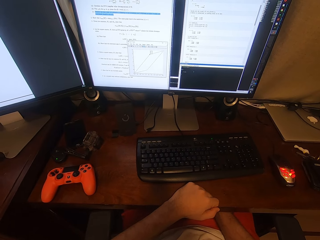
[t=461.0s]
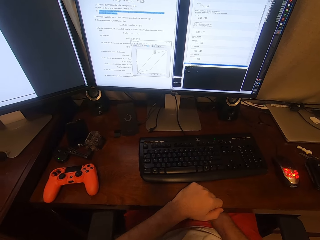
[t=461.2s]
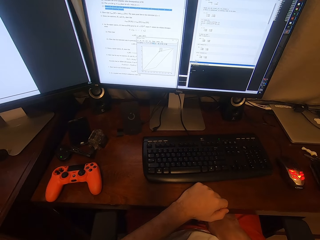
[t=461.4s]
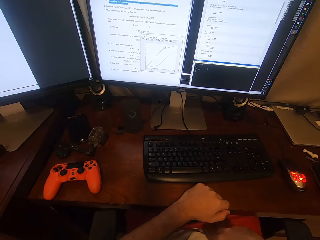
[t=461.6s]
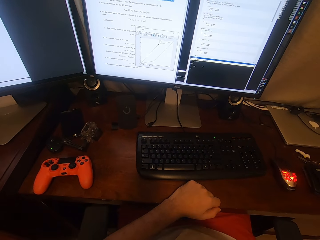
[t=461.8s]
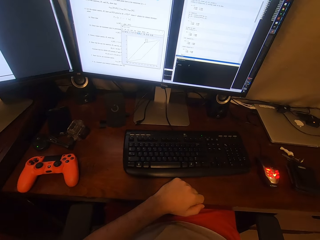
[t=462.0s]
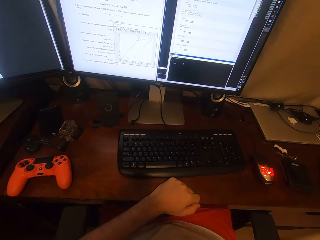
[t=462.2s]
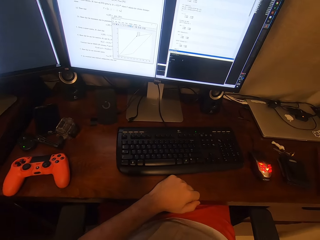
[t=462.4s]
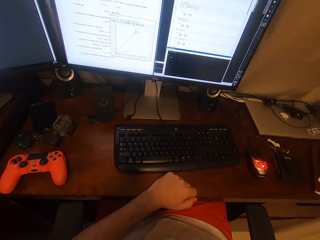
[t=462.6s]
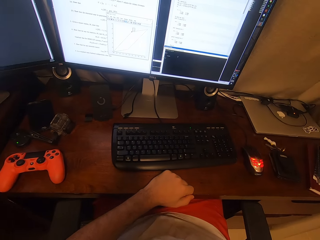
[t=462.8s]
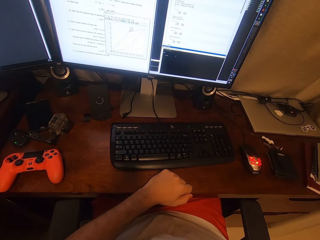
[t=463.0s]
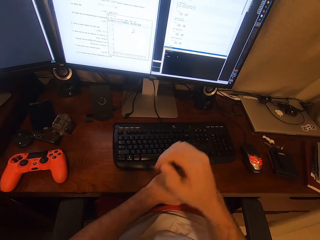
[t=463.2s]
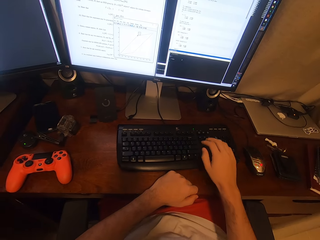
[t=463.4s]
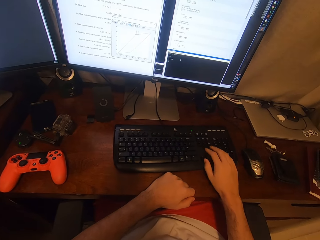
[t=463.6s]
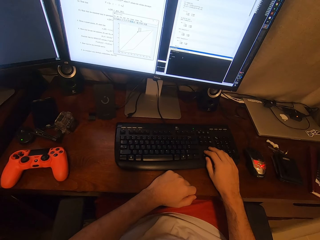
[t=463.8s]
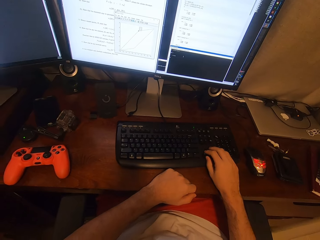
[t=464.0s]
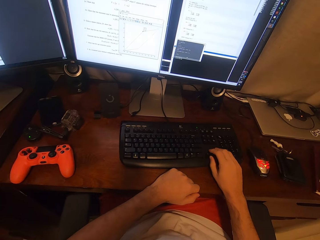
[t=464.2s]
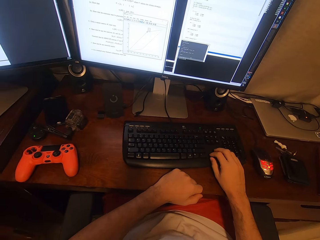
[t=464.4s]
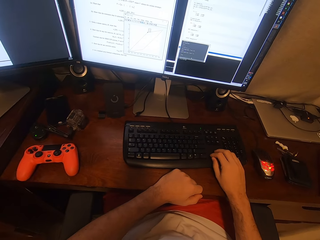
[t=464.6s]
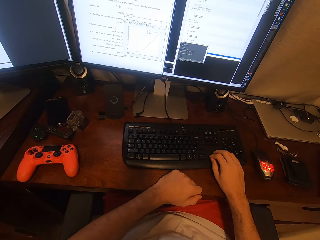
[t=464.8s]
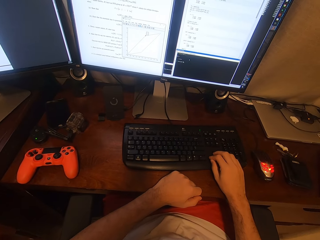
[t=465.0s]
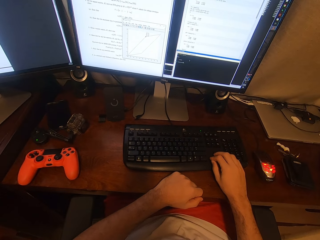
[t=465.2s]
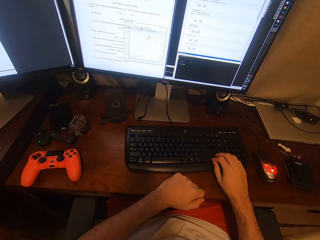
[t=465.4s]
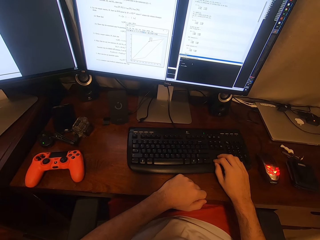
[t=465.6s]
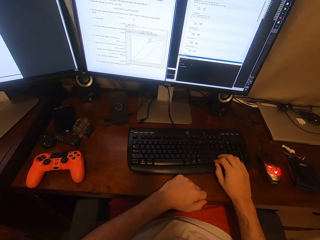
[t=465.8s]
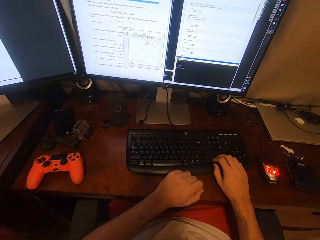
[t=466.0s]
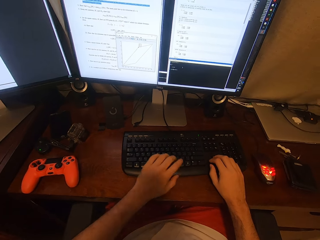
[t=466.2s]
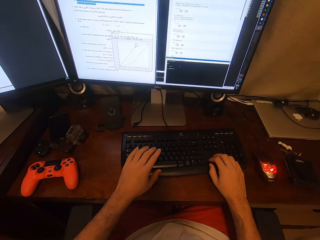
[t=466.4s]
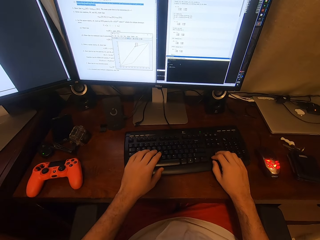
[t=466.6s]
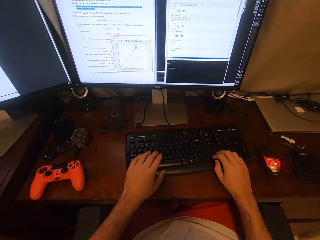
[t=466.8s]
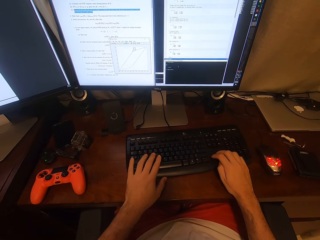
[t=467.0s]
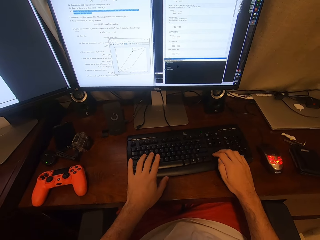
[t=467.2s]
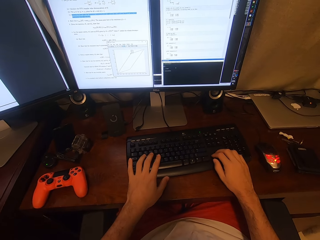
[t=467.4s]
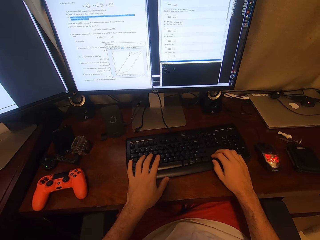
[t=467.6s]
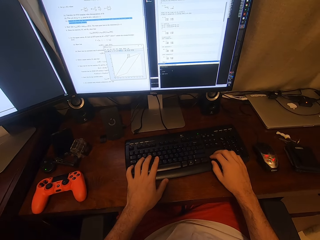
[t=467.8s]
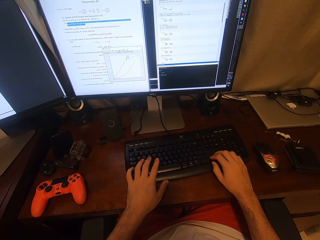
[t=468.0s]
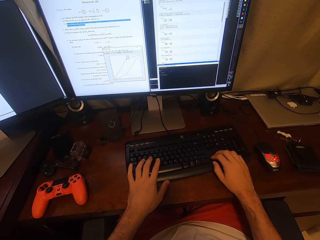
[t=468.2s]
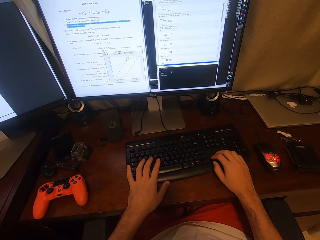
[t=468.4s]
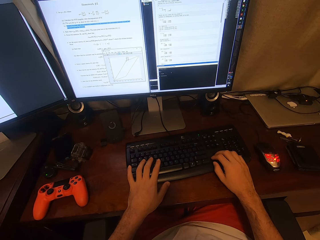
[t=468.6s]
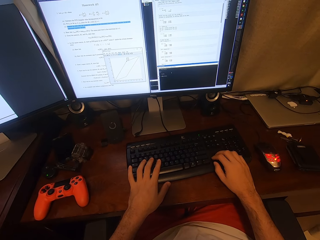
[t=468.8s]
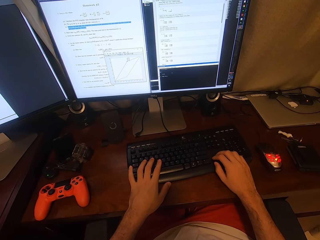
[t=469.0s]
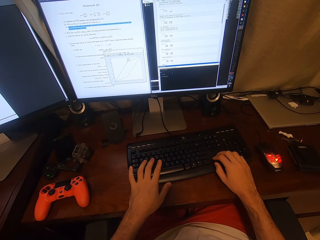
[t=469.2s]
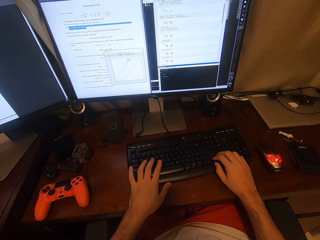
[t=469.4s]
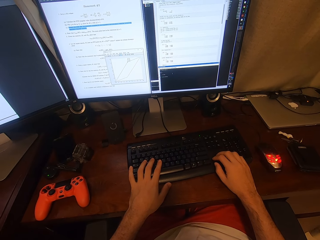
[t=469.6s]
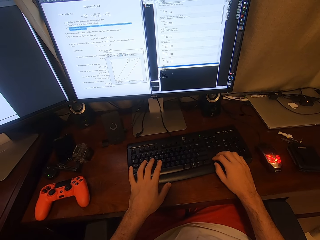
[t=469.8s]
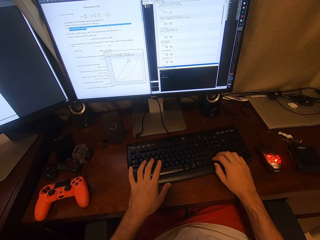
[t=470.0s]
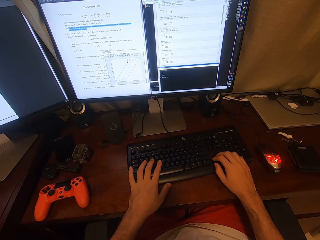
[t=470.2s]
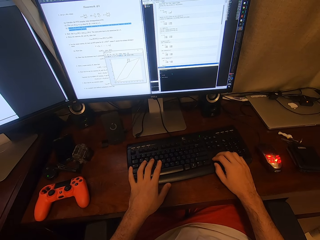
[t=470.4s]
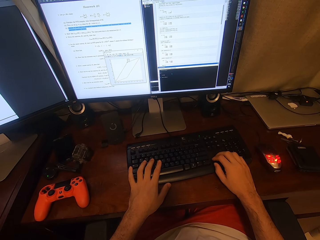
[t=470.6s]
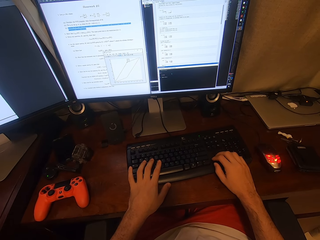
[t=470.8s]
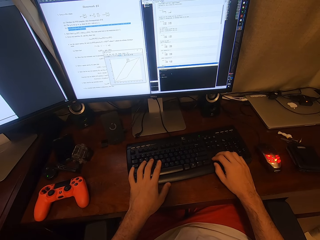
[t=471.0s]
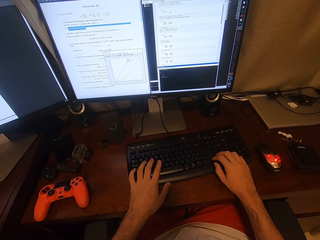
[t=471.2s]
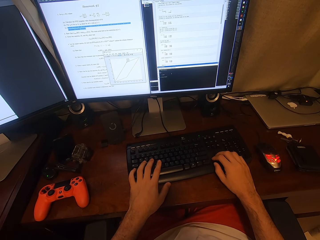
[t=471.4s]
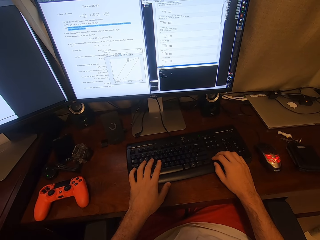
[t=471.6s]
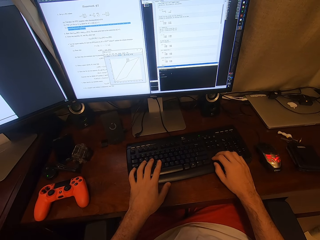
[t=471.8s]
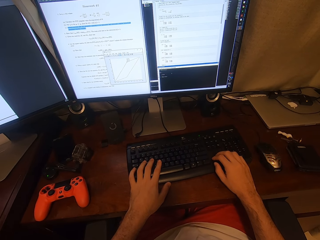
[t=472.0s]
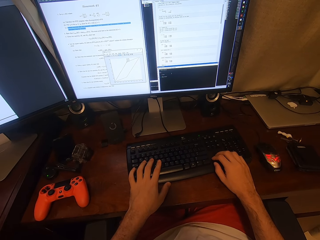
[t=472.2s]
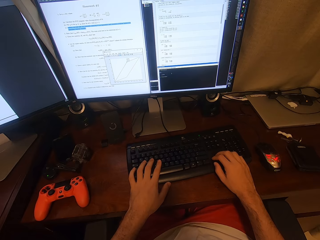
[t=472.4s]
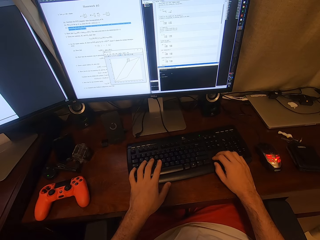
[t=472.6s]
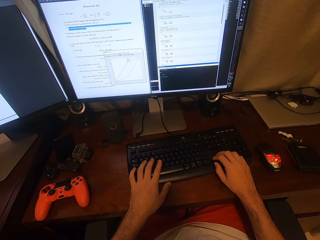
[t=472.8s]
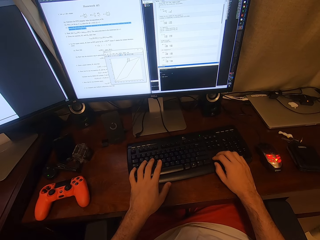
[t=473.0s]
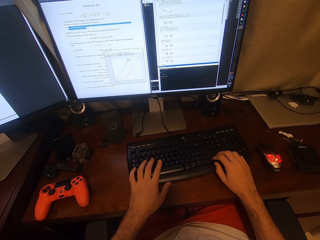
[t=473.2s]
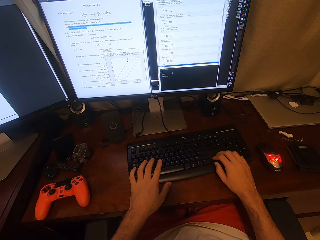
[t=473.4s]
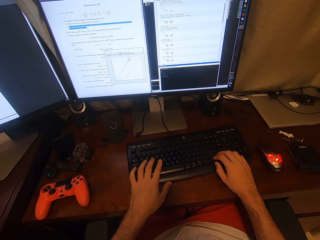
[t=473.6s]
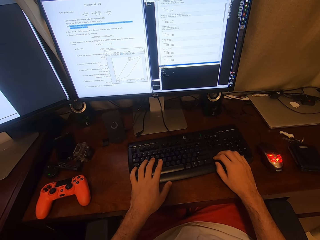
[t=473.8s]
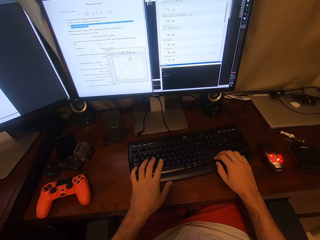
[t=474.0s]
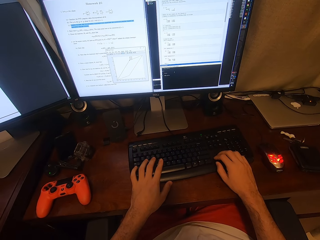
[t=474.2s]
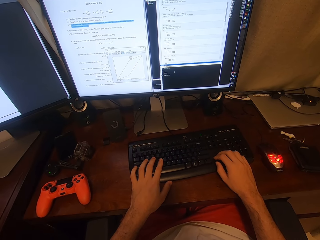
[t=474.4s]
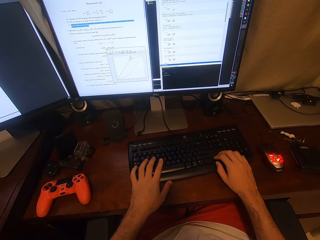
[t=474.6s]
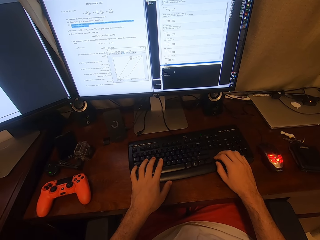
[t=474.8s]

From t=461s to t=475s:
The camera wearer types on the keyboard. They stare at the computer. They hold the keyboard.

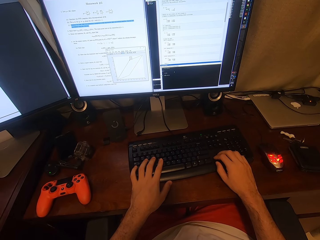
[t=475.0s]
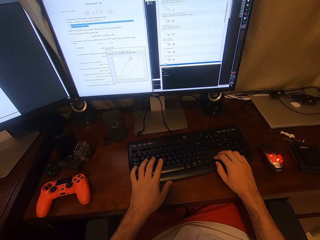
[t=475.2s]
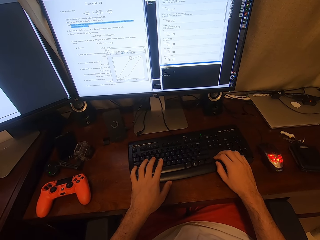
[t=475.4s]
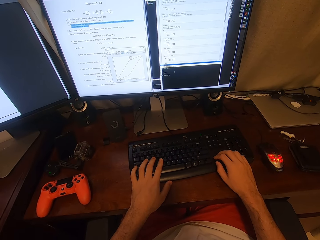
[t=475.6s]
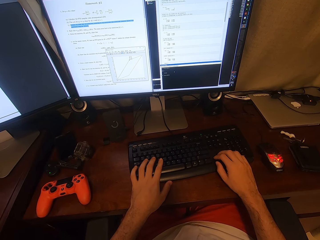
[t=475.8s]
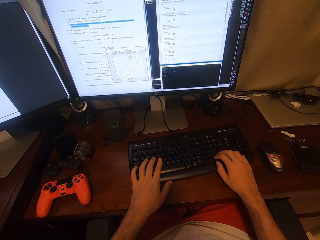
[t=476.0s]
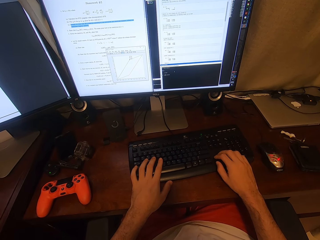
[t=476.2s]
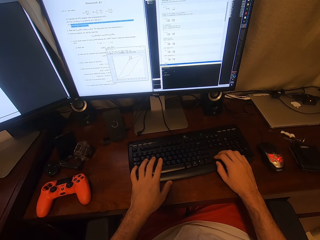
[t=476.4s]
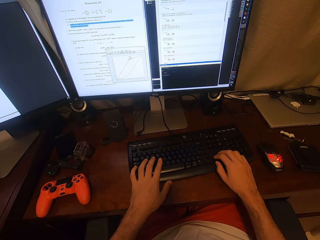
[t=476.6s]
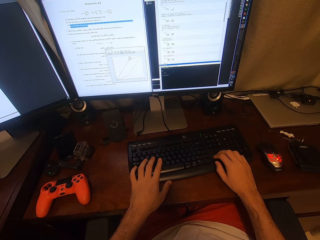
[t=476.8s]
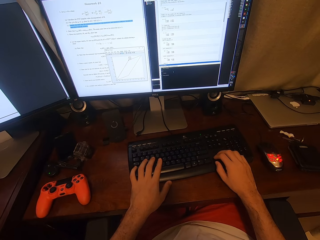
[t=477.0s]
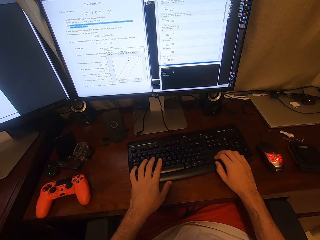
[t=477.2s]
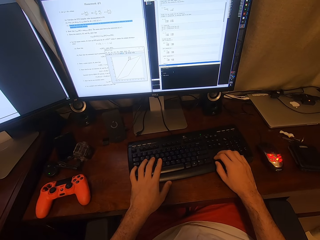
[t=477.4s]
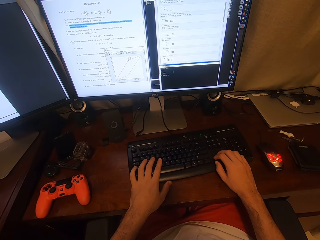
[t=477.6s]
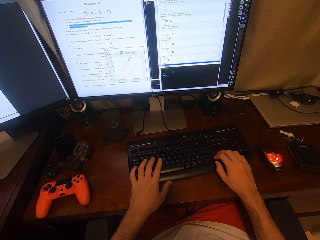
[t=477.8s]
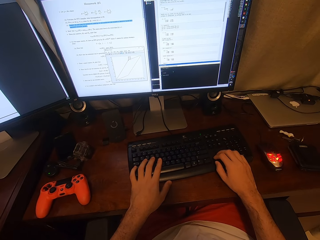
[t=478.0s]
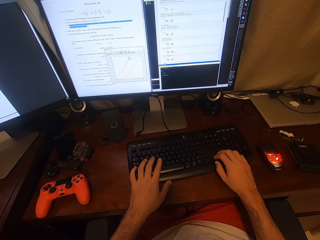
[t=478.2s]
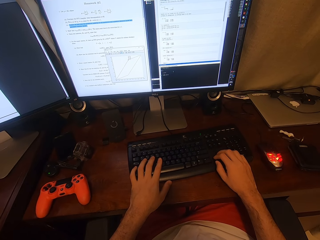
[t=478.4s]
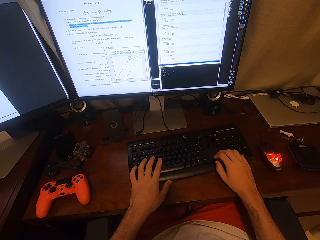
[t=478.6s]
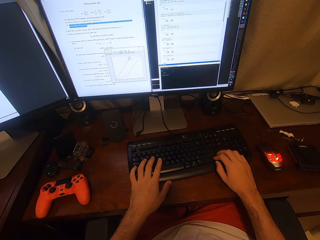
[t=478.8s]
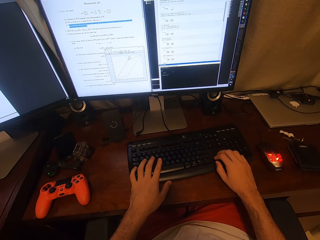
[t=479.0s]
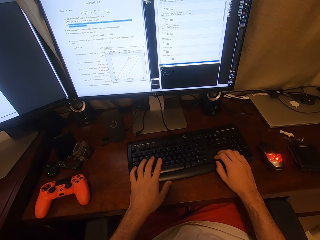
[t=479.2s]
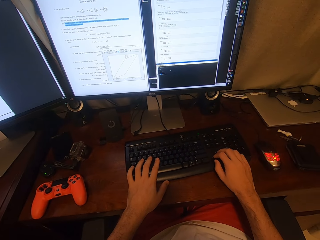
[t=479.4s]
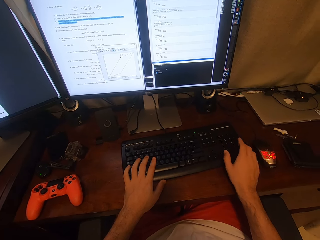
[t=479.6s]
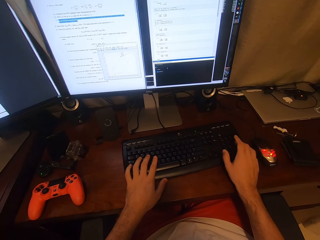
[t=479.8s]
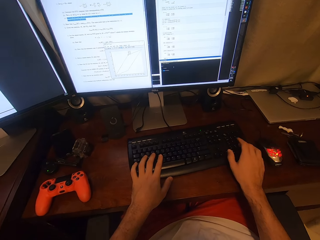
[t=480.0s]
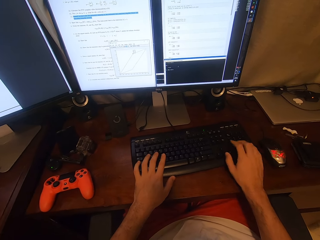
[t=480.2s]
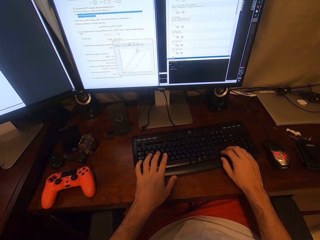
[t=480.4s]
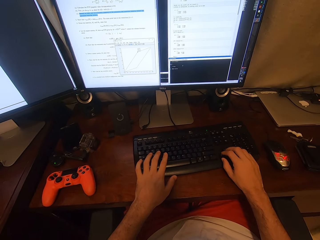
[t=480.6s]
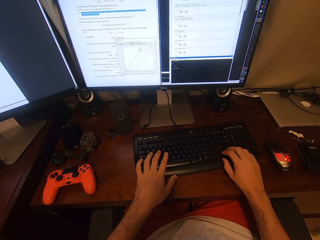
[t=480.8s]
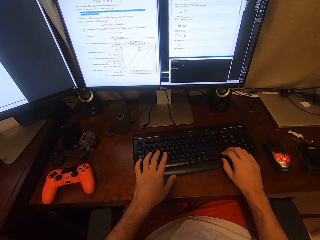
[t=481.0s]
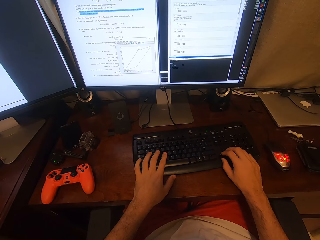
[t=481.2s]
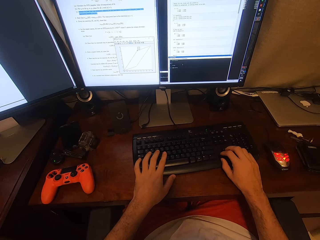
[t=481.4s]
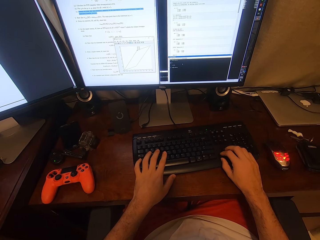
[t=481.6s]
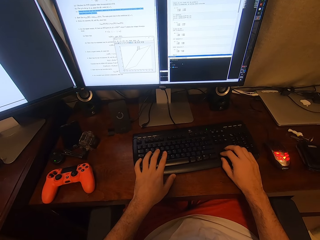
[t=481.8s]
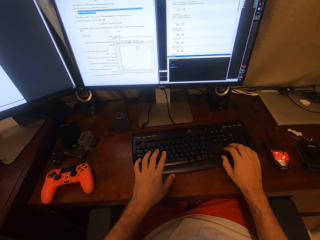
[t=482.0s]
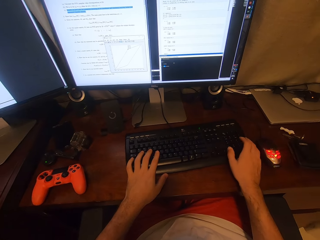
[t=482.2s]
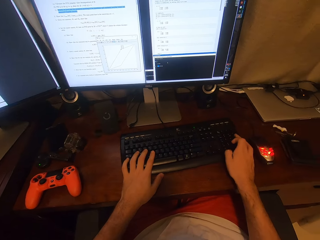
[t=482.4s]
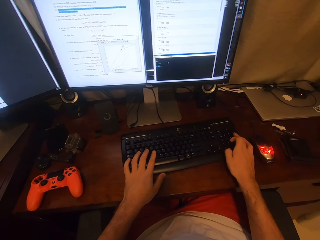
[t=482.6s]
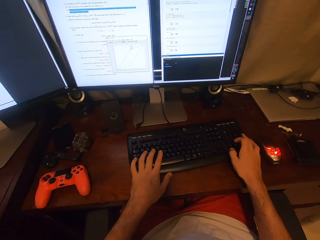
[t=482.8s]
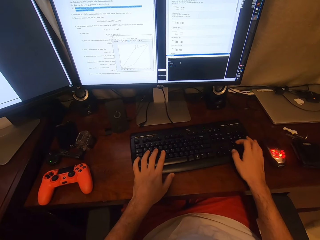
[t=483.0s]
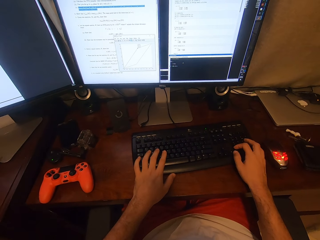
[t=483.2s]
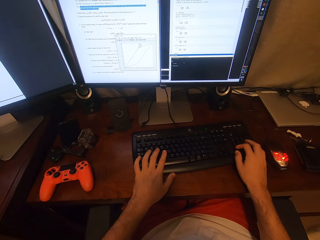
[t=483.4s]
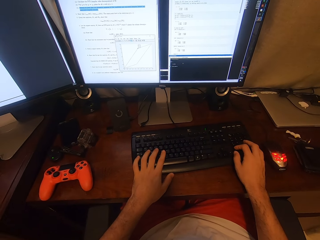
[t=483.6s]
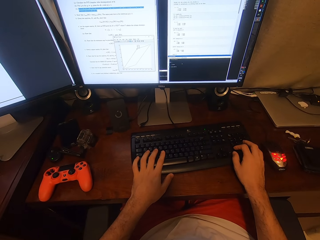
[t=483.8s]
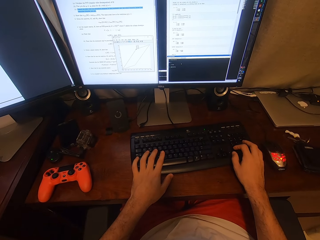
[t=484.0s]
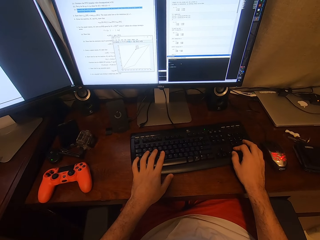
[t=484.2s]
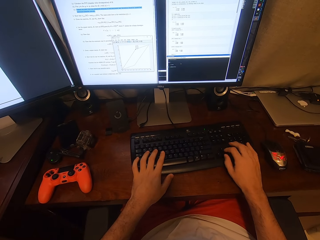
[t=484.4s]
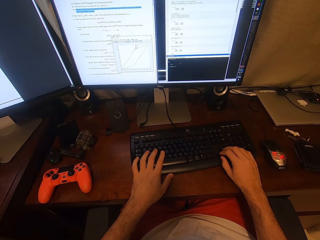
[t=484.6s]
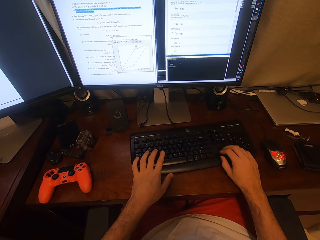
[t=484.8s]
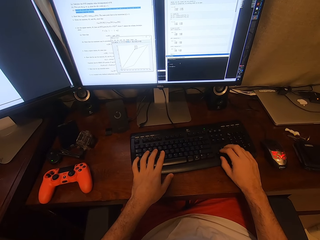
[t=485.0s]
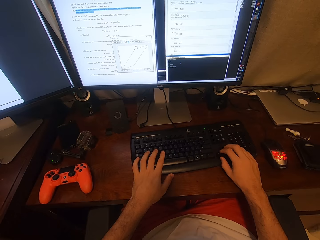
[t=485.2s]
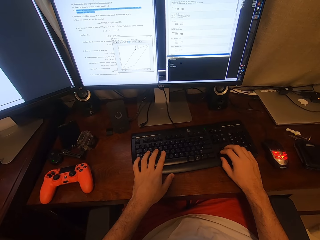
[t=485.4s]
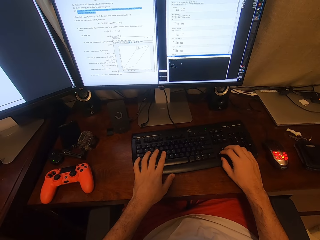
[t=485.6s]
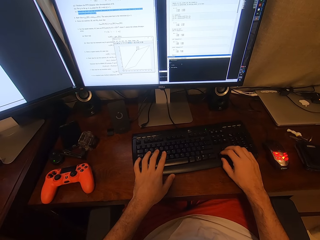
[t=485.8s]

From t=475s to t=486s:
The camera wearer stares at the computer. They enter data. They type on the keyboard. They type on the keyboard again.
